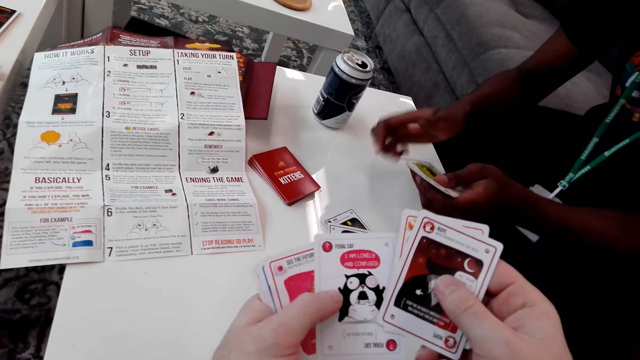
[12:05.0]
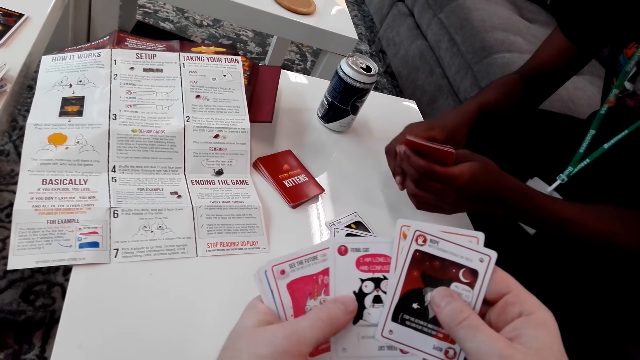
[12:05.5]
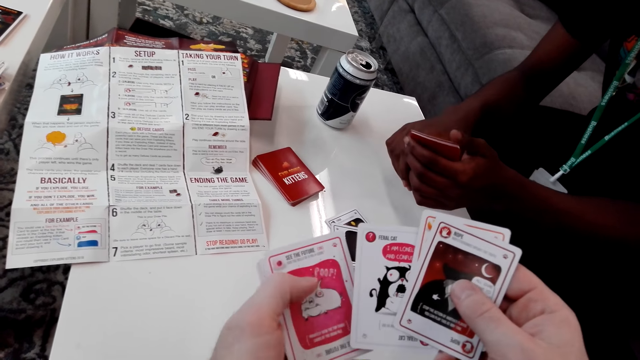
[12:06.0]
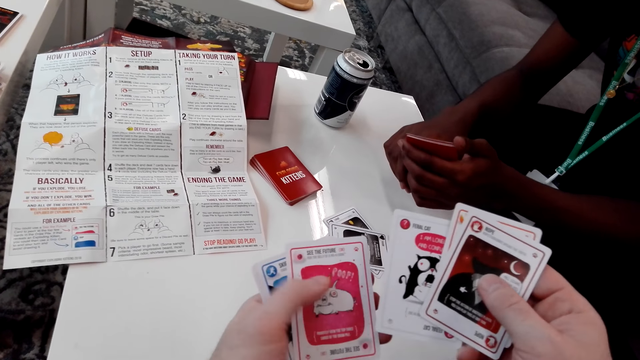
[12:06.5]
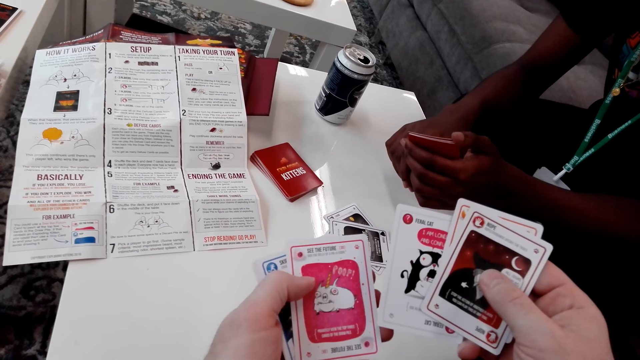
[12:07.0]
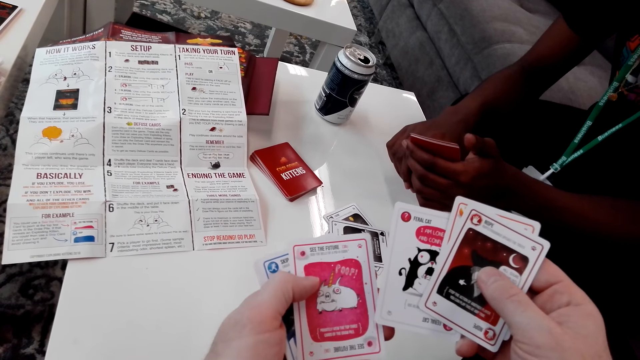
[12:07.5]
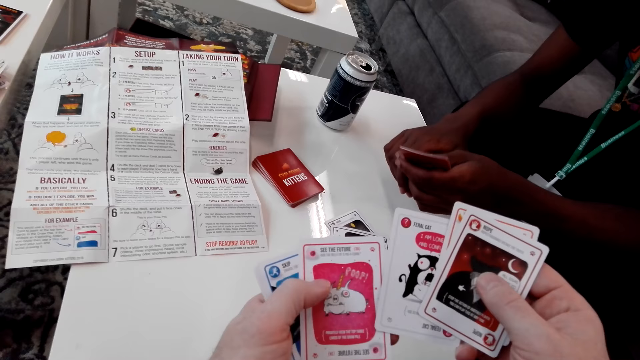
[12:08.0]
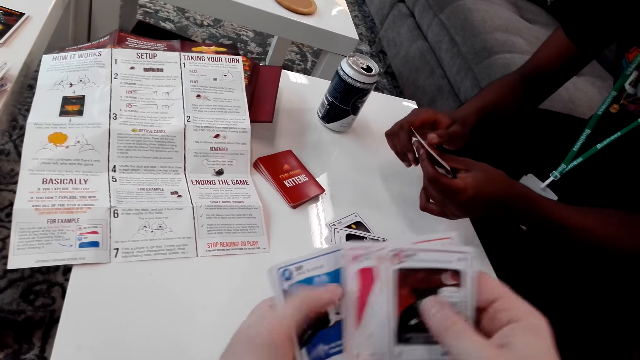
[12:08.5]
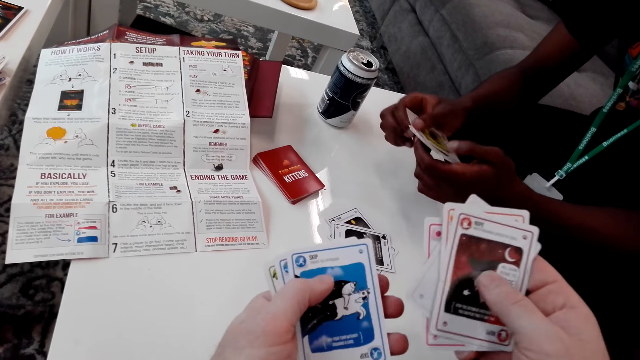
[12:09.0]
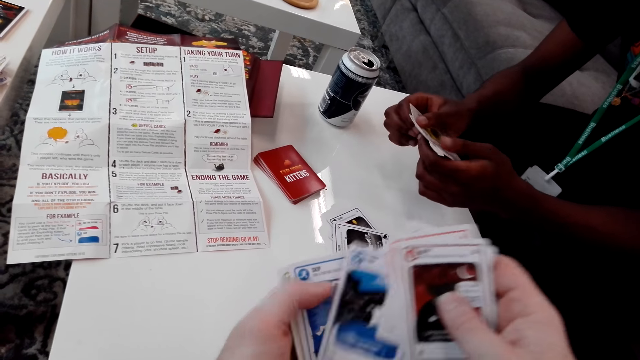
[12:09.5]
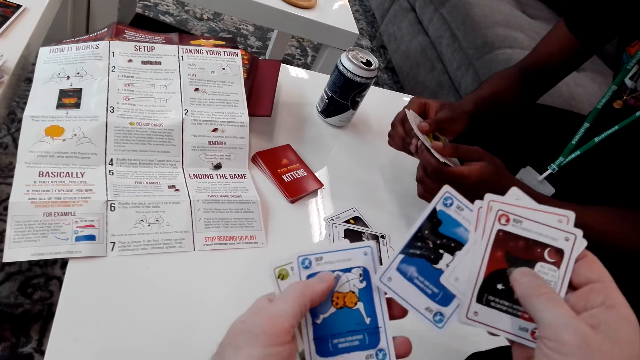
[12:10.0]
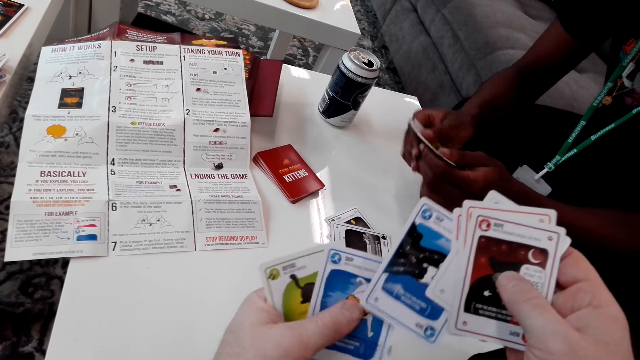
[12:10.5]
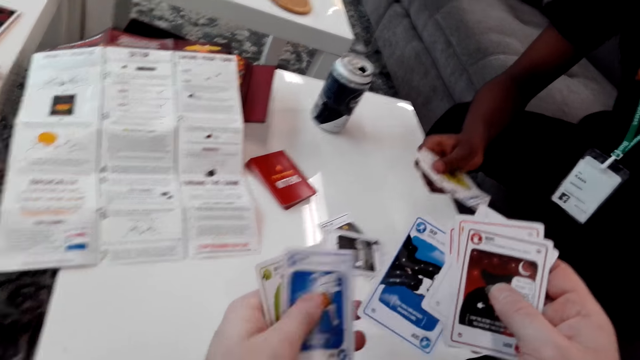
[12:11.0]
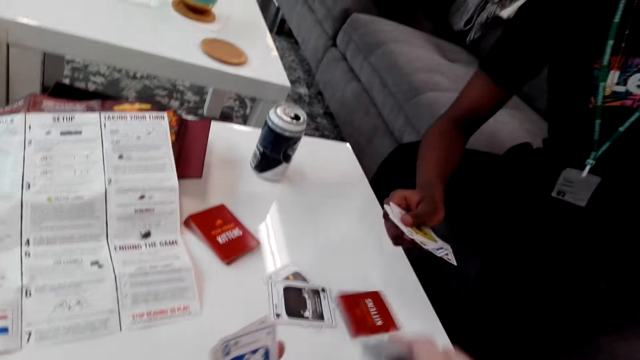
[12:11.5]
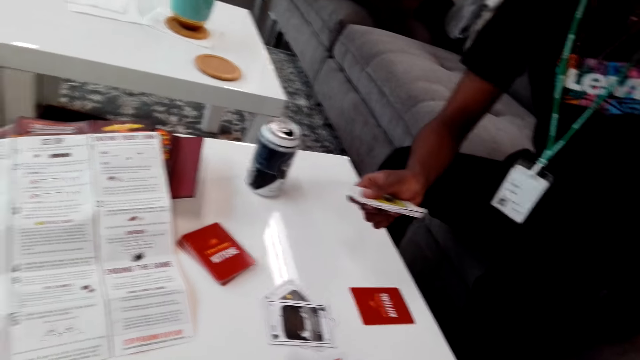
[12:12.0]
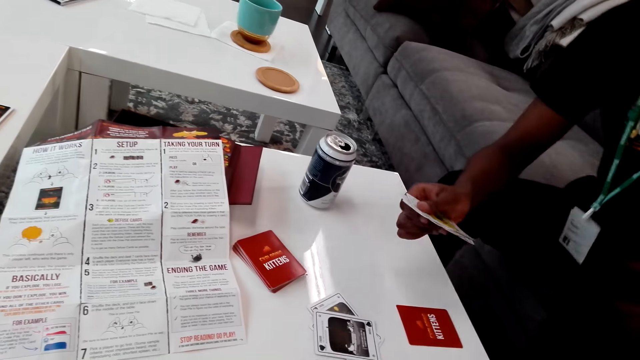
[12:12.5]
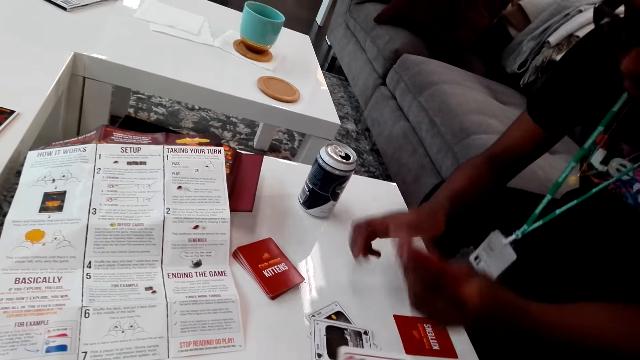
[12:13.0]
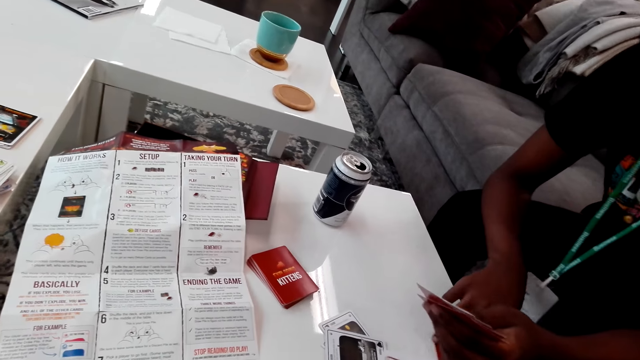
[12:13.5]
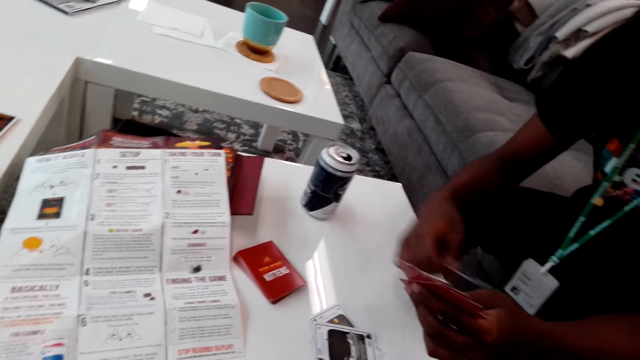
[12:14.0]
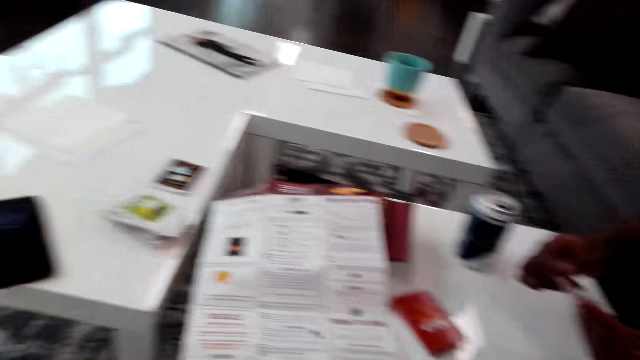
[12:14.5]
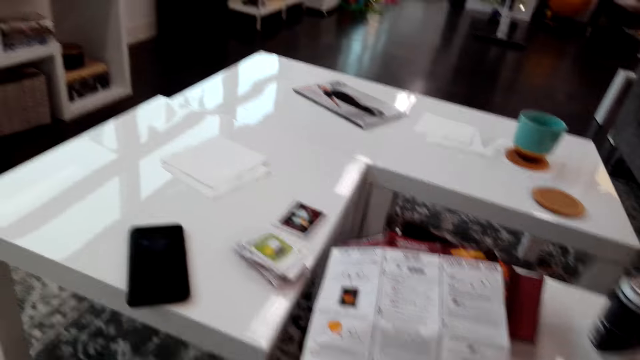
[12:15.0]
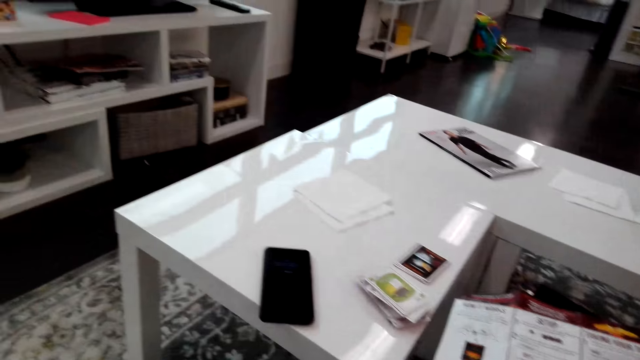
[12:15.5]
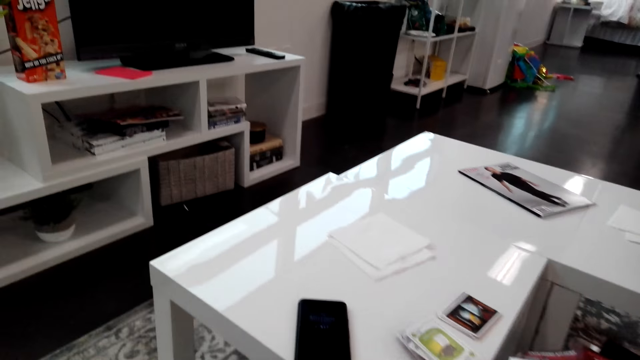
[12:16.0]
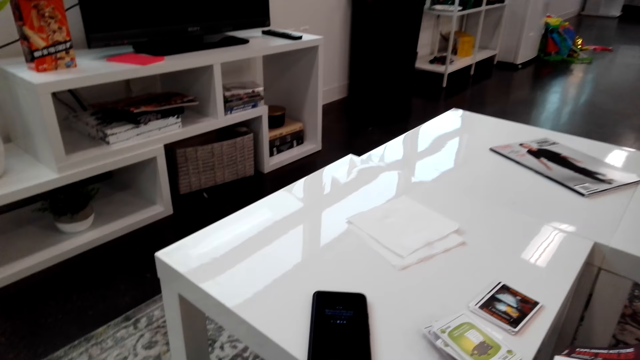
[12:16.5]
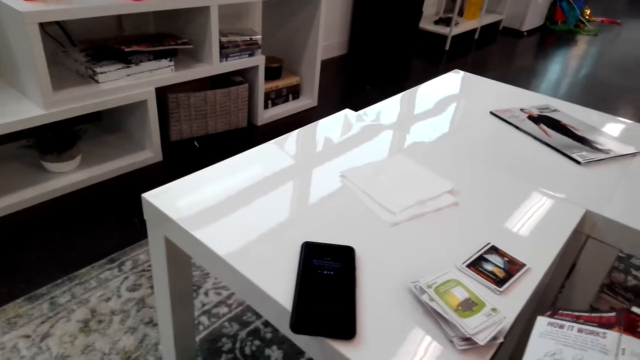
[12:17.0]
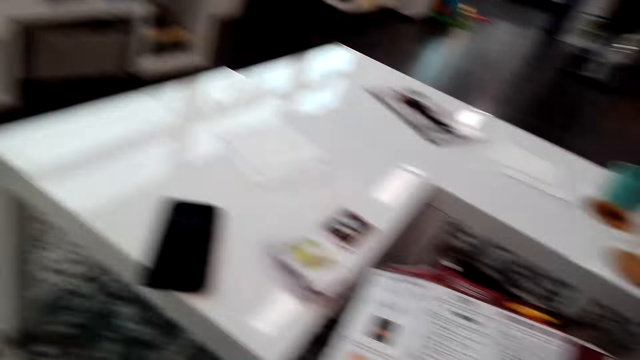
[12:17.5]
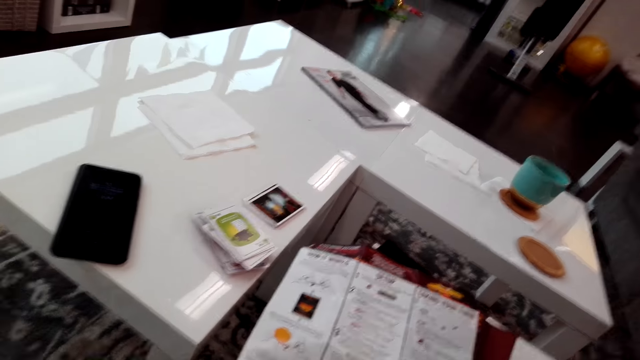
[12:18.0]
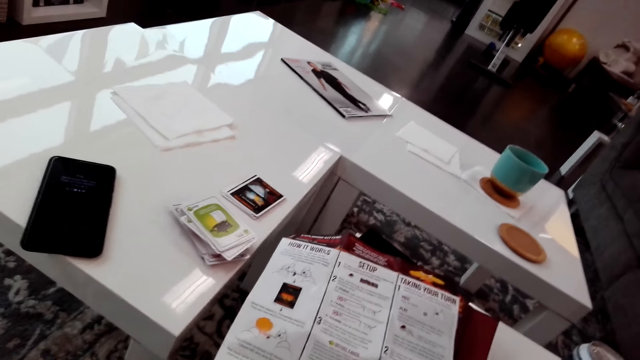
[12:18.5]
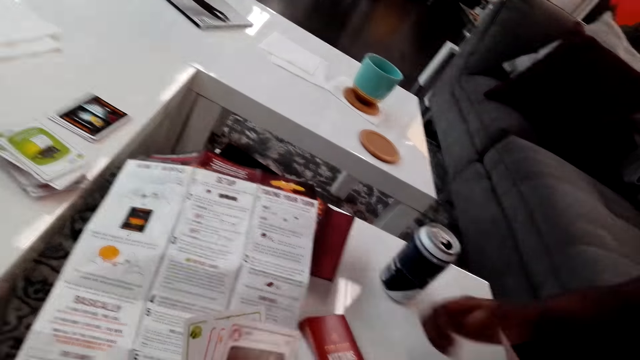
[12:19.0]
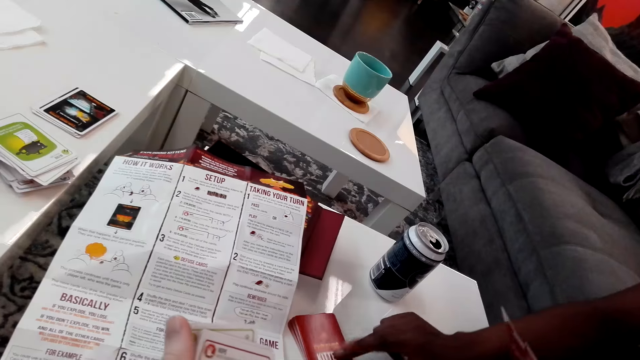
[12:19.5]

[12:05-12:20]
A man shuffles the cards and looks at the cards. The camera wearer plays the cards. The man picks a card. The camera wearer looks around the room.

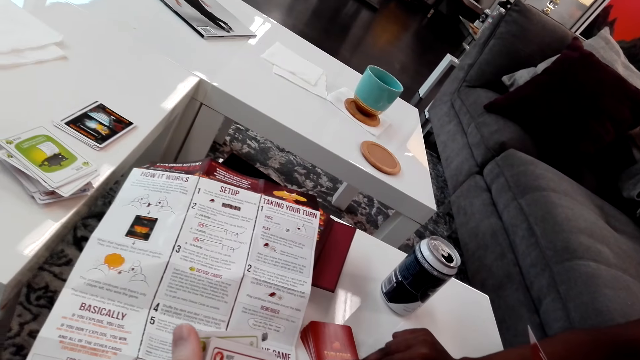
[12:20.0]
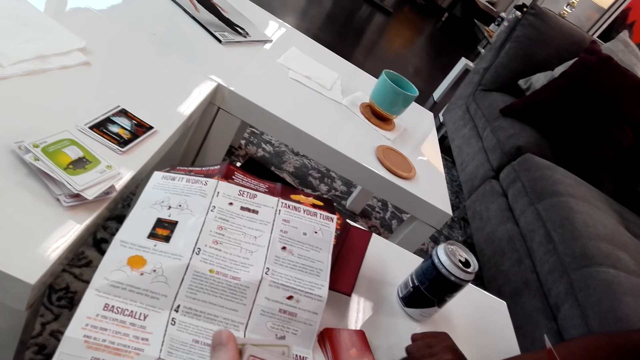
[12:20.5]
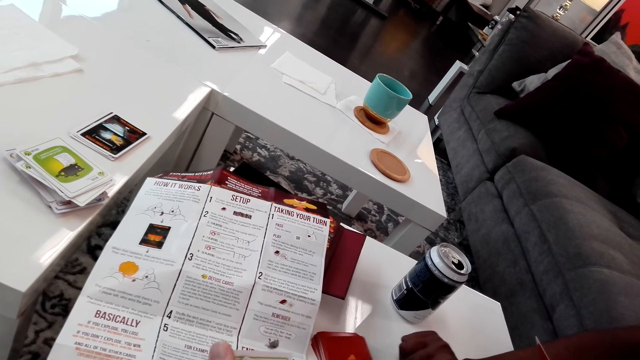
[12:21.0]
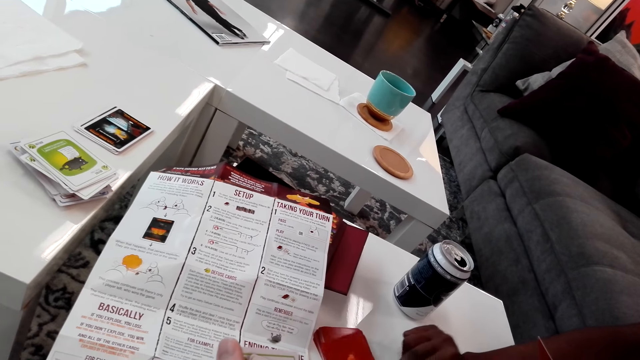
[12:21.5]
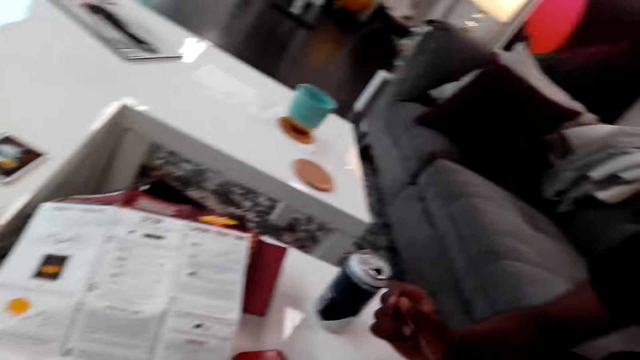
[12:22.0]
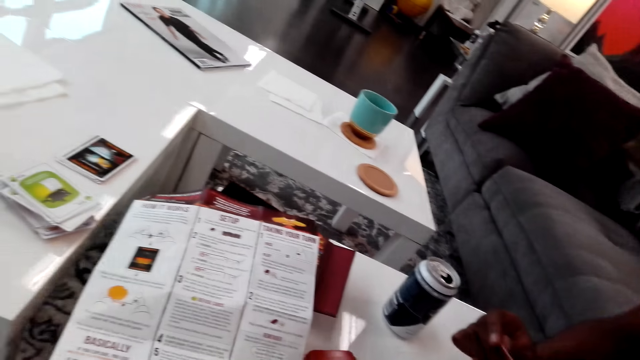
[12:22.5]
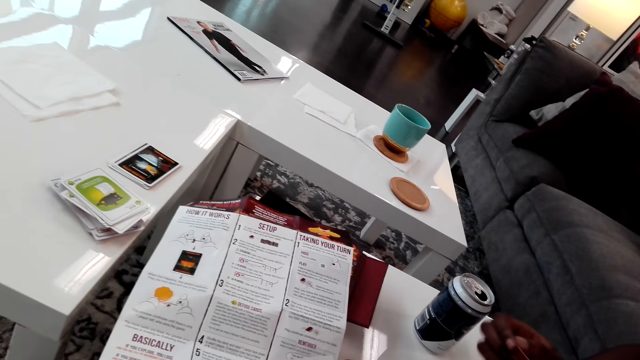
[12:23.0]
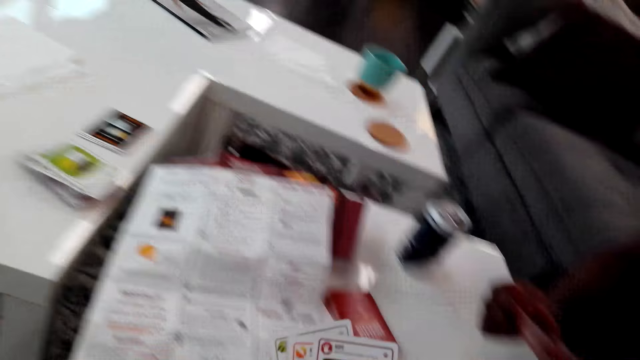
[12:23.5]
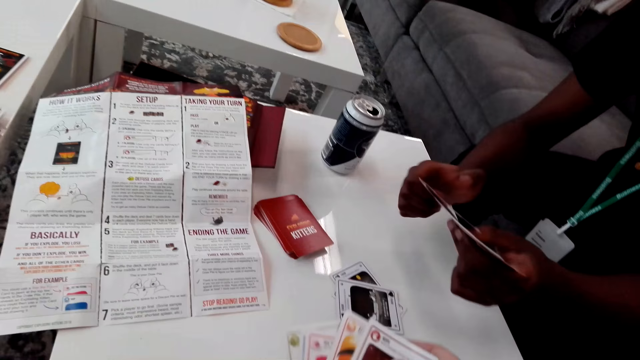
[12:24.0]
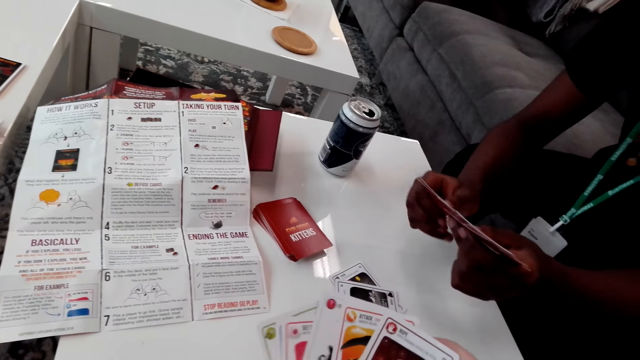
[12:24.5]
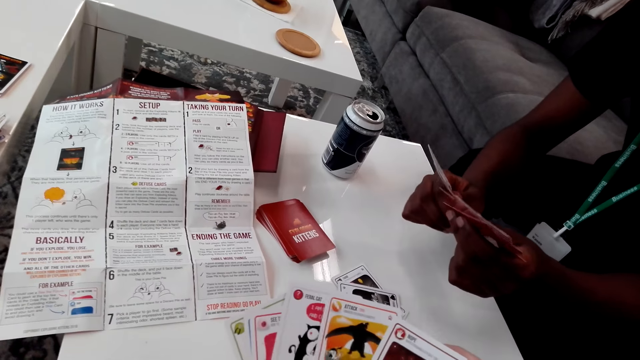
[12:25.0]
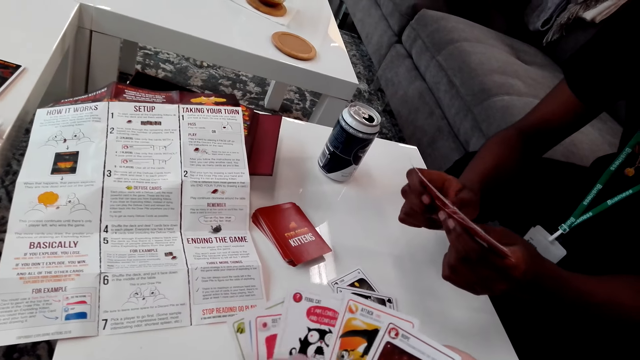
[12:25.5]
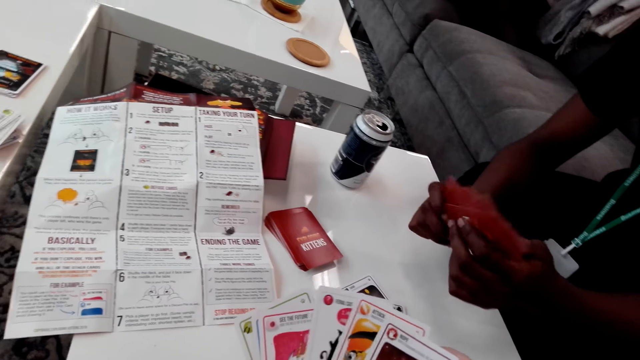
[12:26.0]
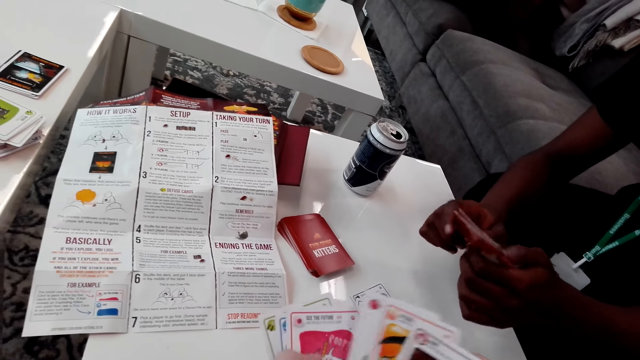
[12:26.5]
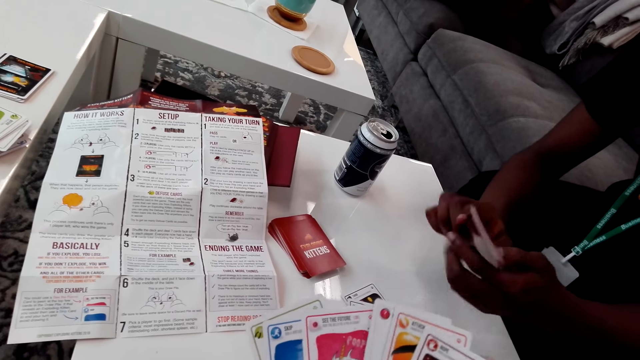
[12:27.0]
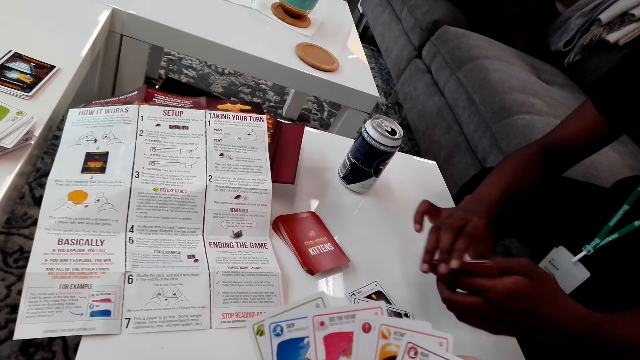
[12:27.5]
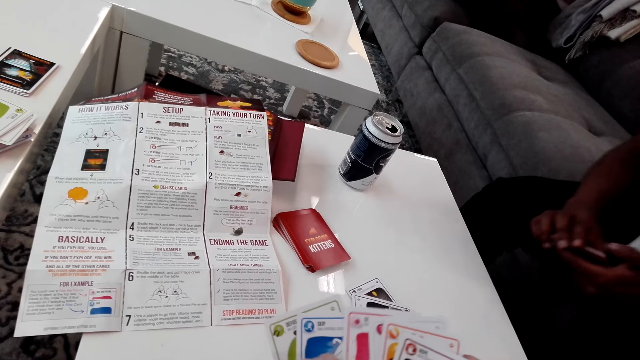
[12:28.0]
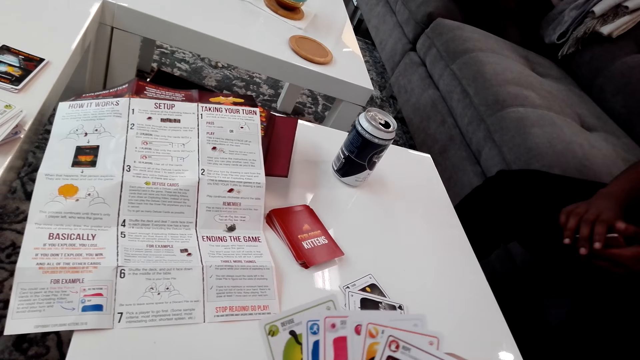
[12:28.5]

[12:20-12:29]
A man picks a card and plays the cards. The camera wearer looks at the cards and shuffles the cards.
